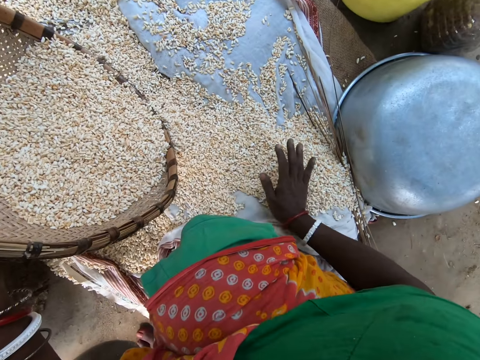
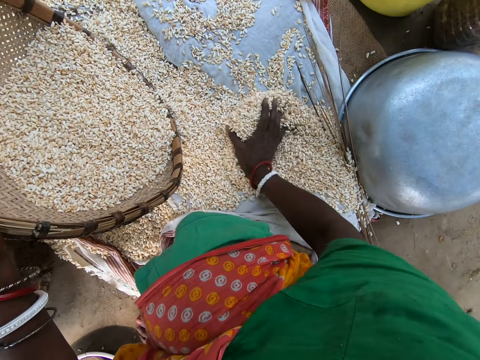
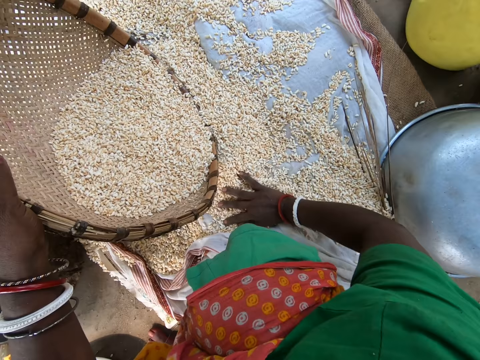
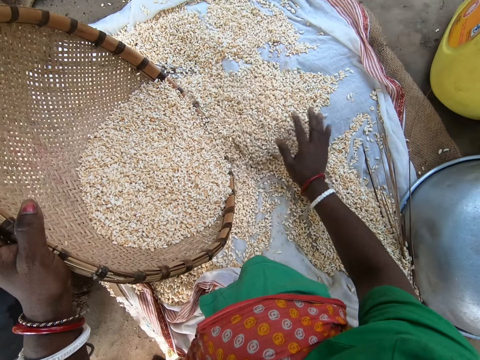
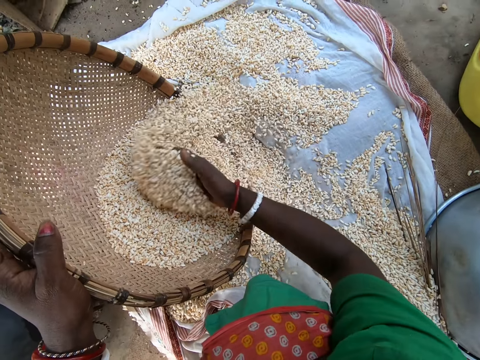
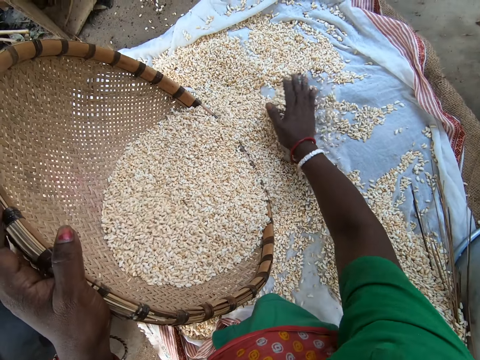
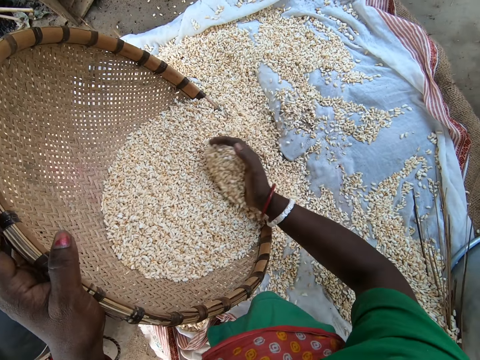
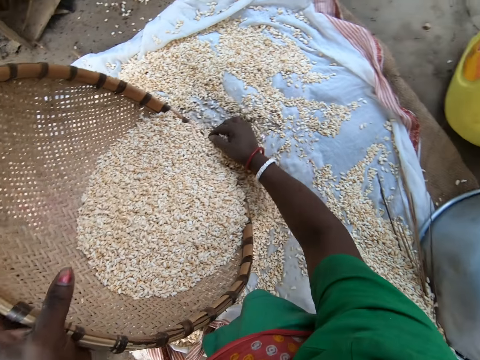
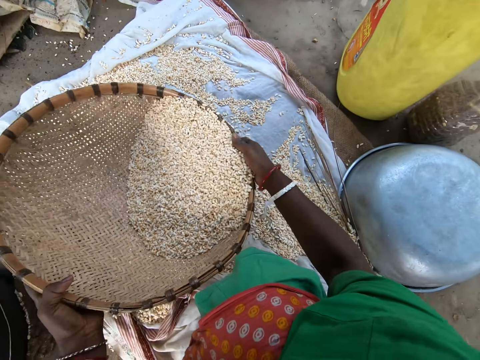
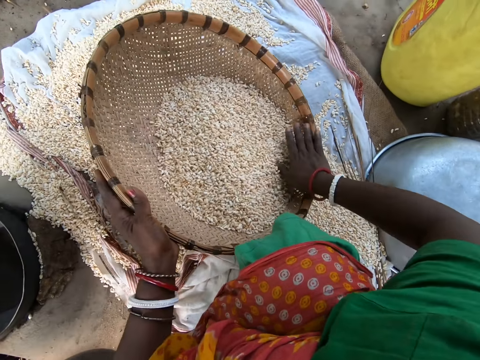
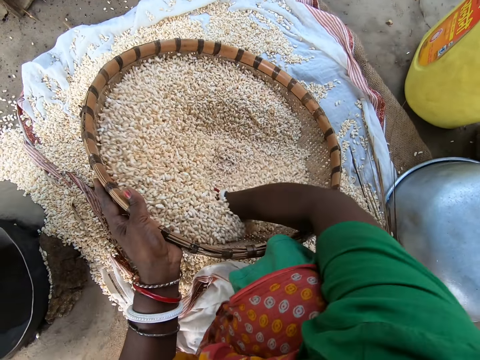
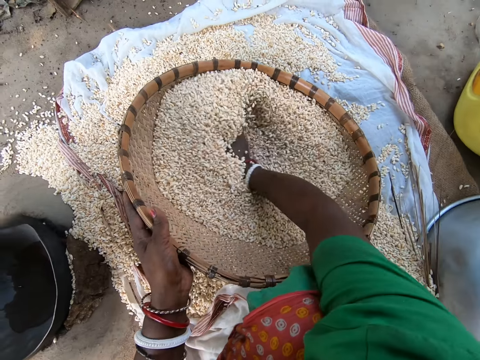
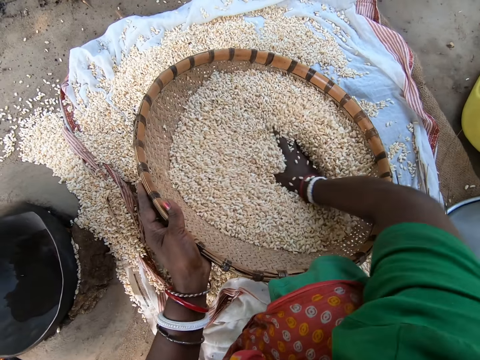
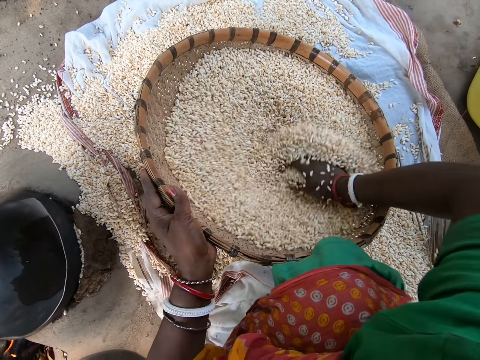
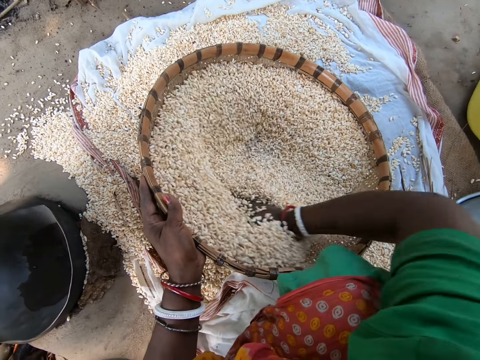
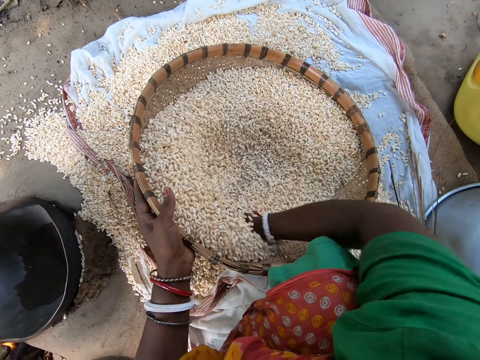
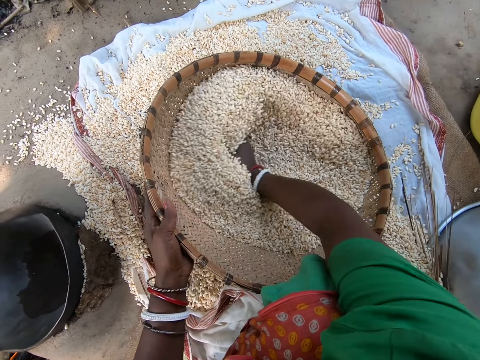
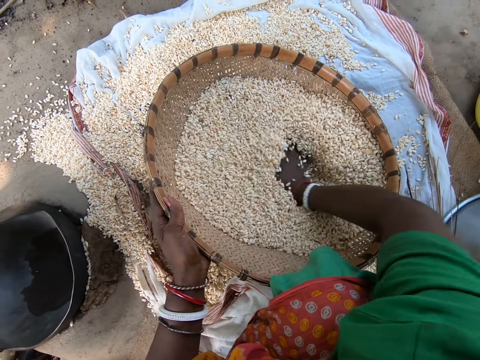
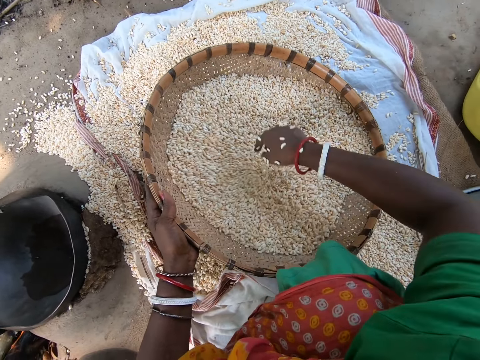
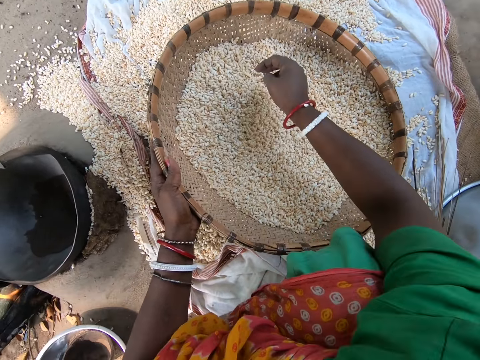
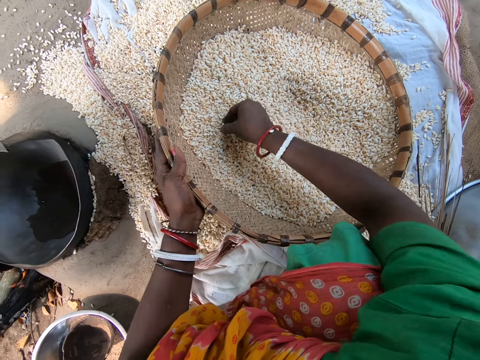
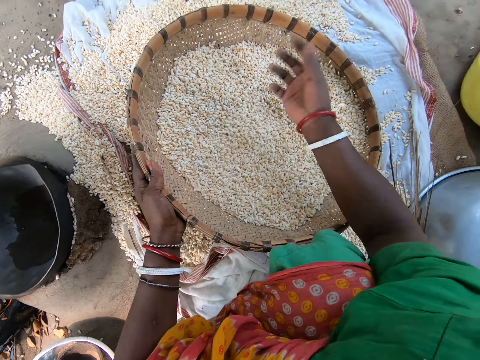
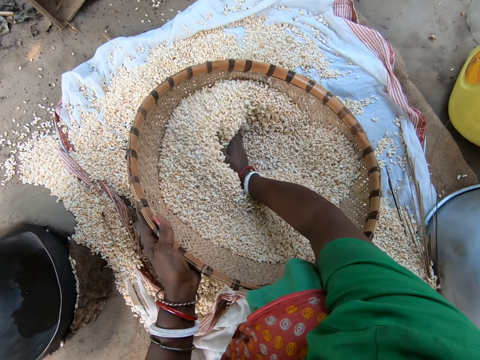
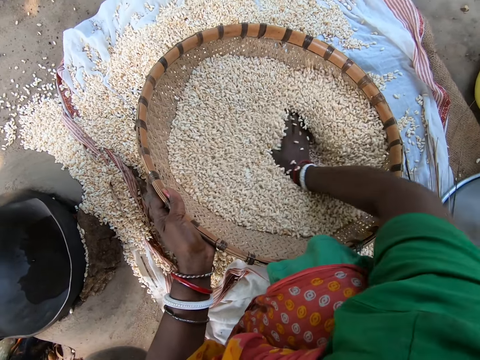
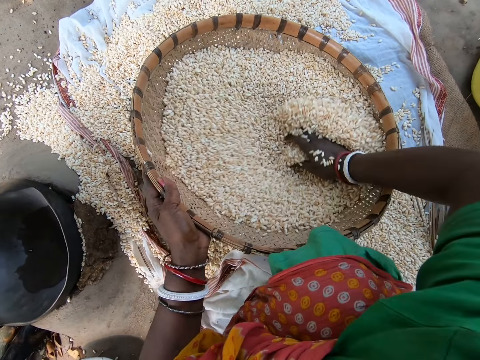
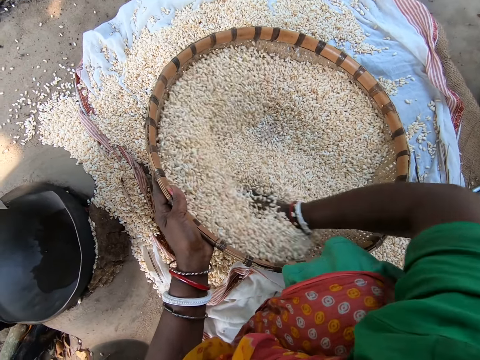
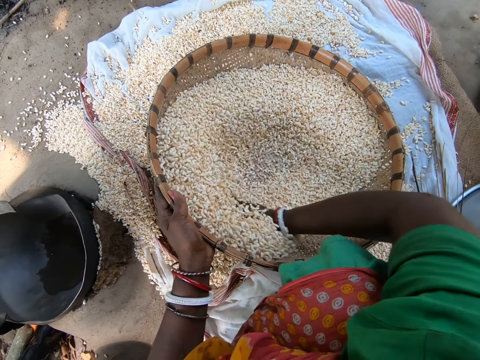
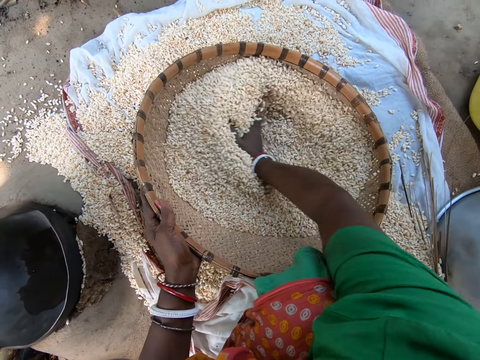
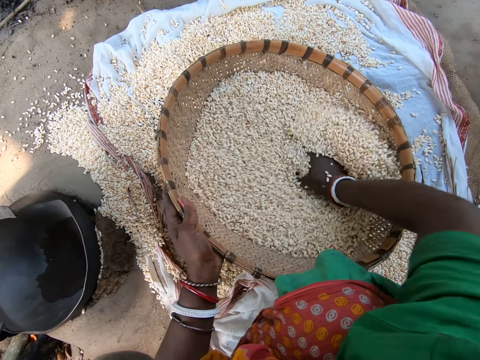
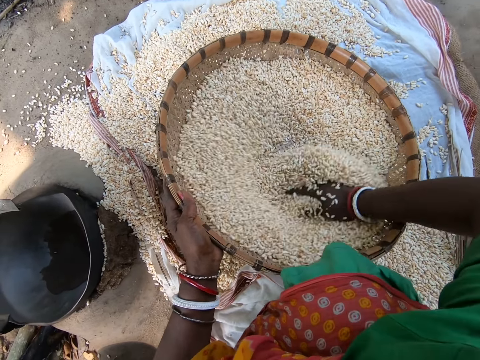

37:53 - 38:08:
The camera wearer shakes a winnowing tray. They stir cereals in the winnowing tray with the right hand. They sort maize seeds with hands. They pick up dirt and throw the dirt away. They stir the cereals in the winnowing tray with the right hand.

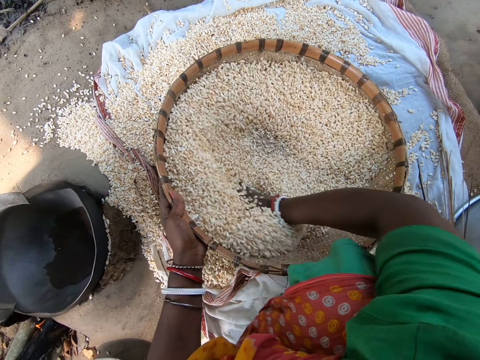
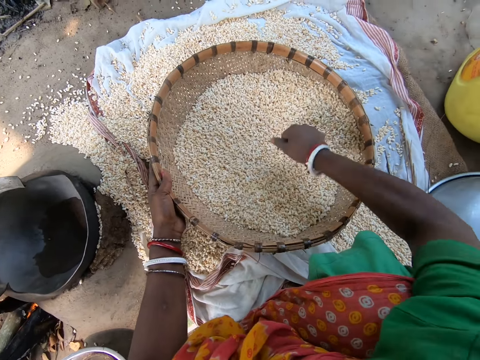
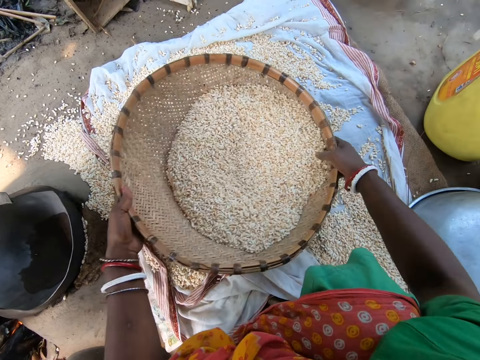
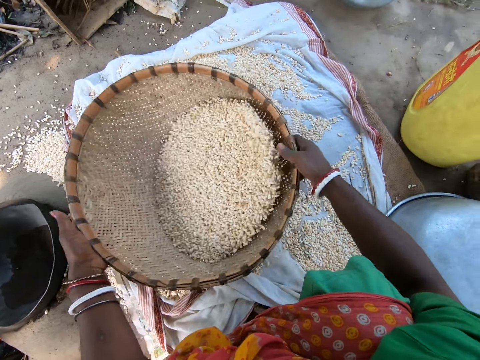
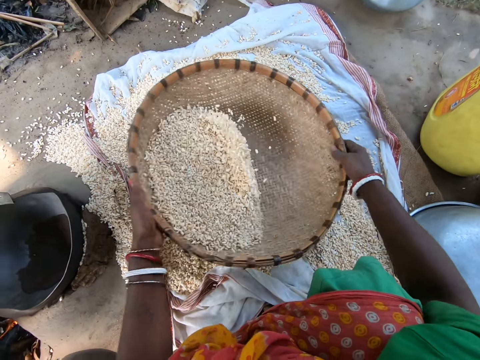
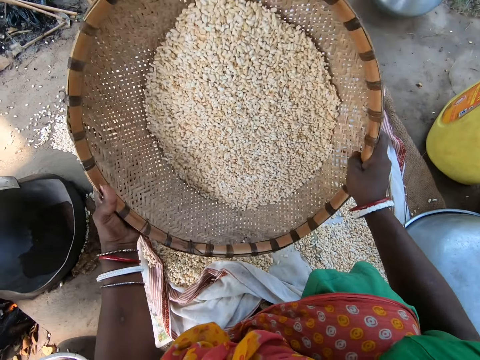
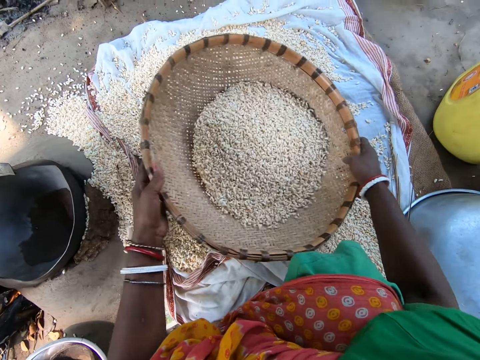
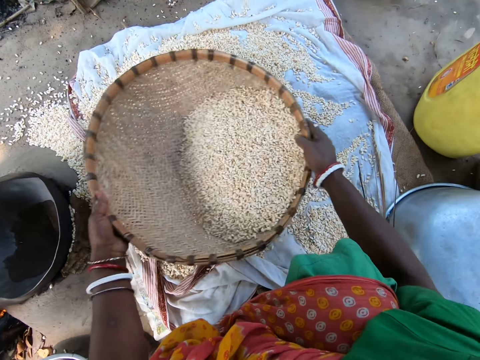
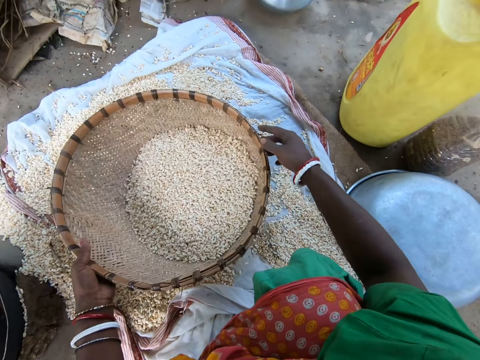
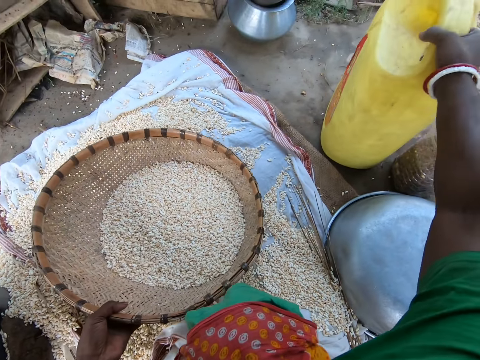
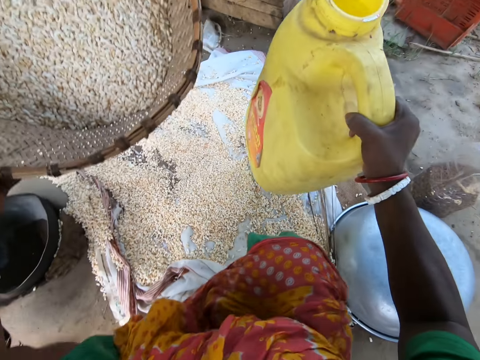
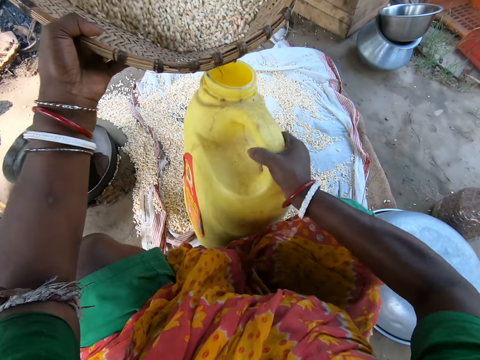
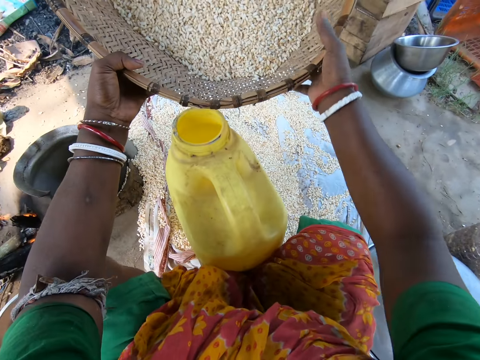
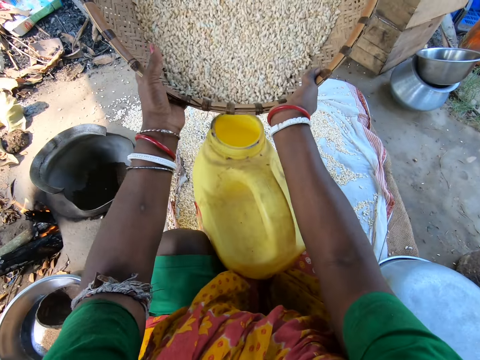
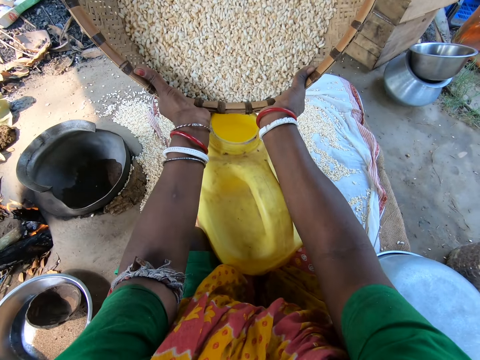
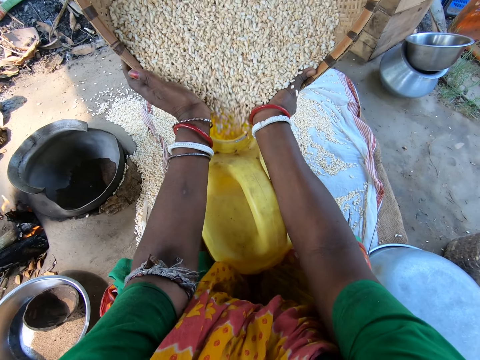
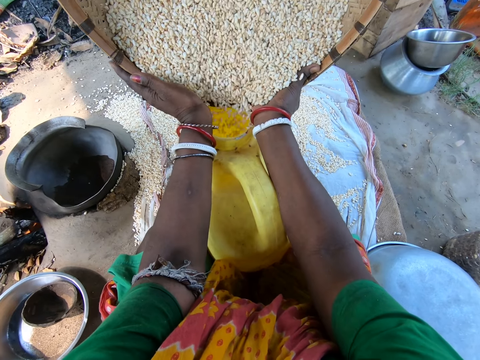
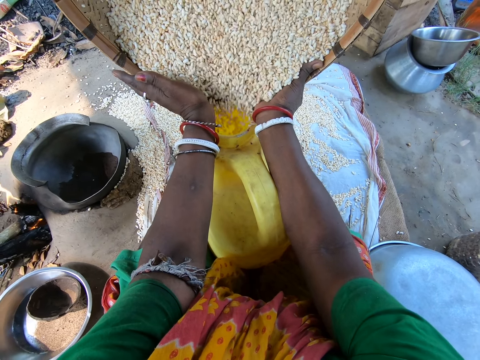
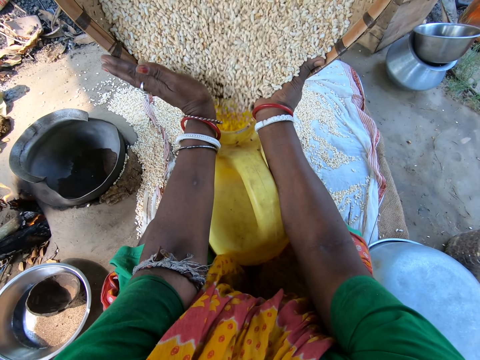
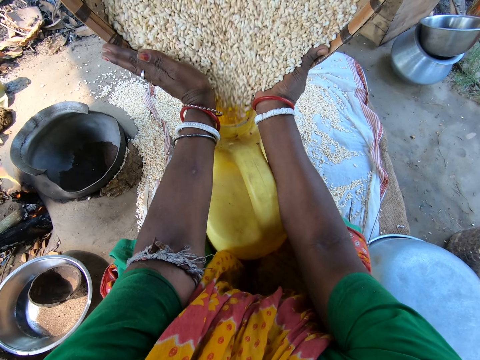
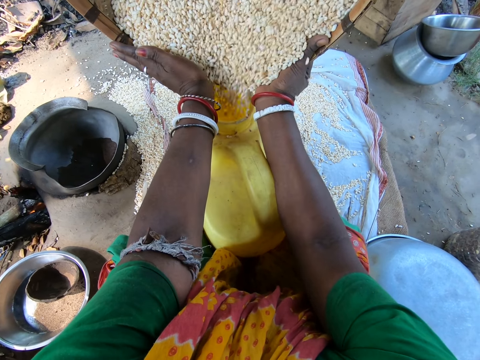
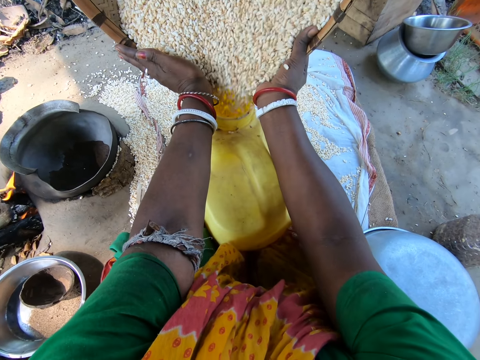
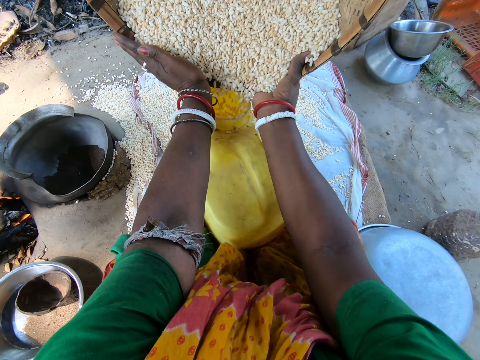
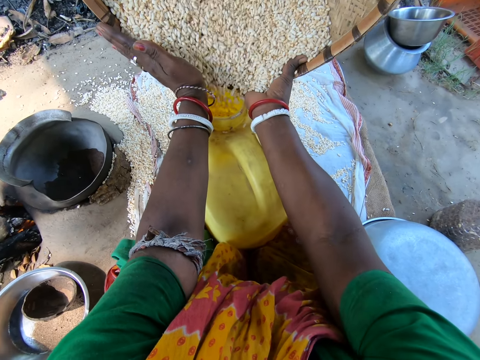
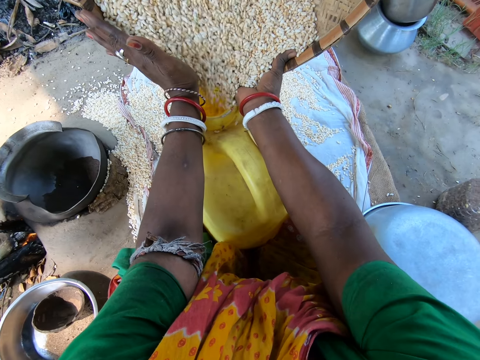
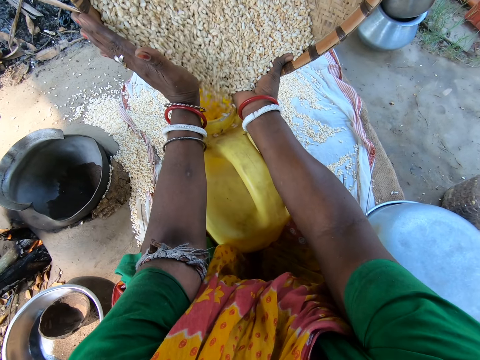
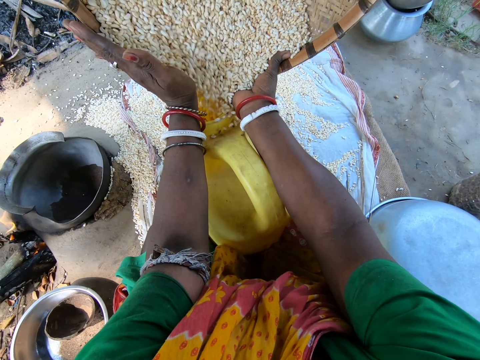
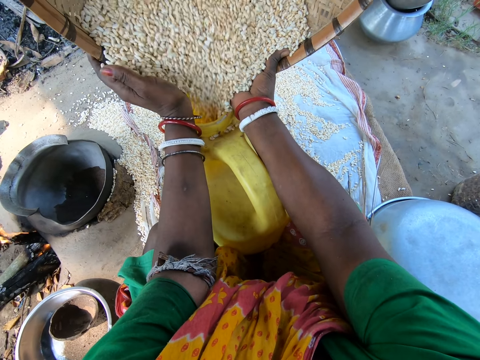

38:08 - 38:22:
The camera wearer winnows maize seeds. They shake a winnowing tray. They pick up a jerry can. They put the jerry can down. They pour maize seed into the jerry can.
